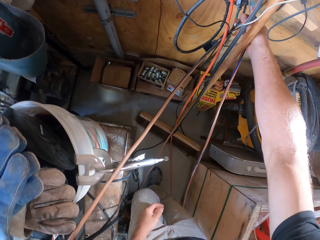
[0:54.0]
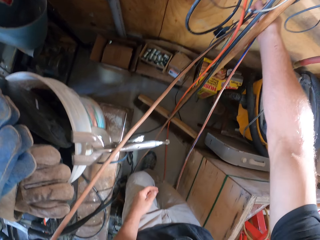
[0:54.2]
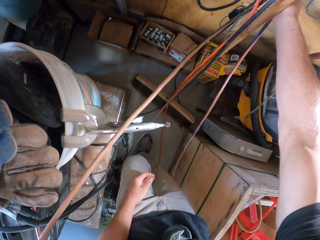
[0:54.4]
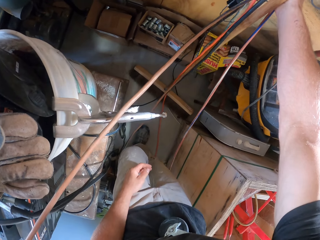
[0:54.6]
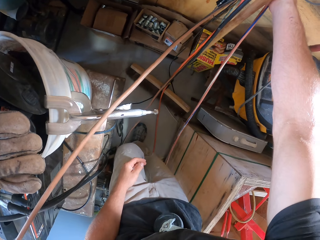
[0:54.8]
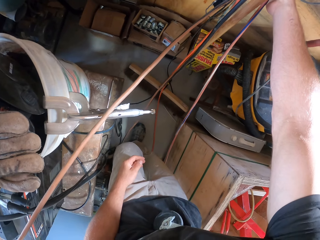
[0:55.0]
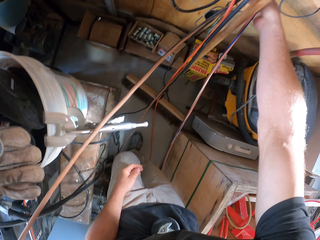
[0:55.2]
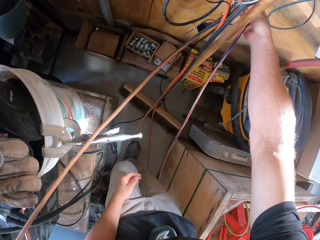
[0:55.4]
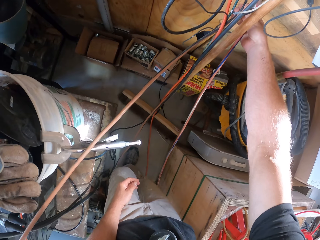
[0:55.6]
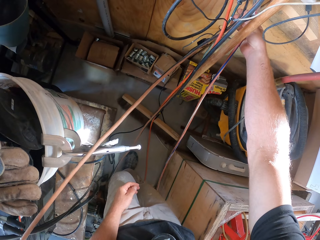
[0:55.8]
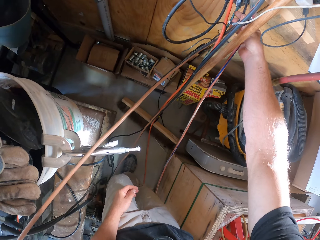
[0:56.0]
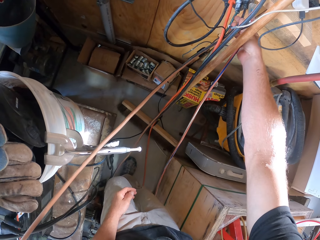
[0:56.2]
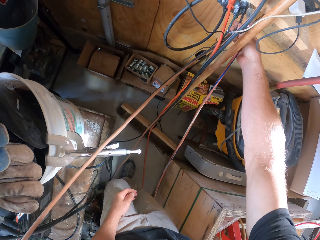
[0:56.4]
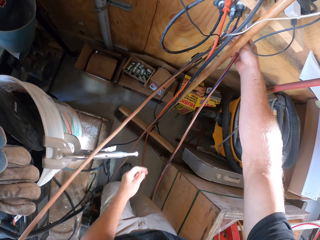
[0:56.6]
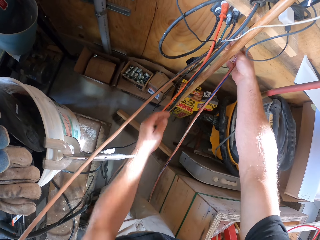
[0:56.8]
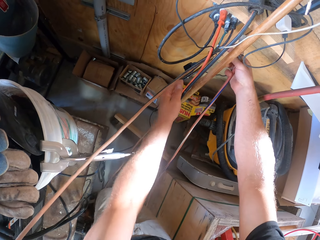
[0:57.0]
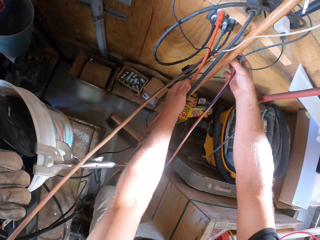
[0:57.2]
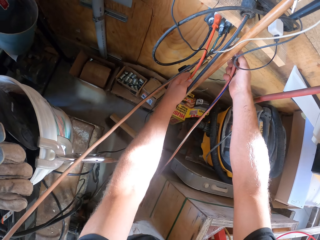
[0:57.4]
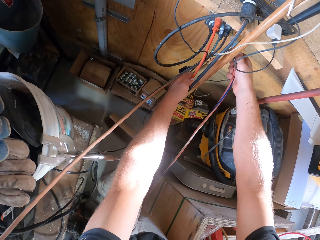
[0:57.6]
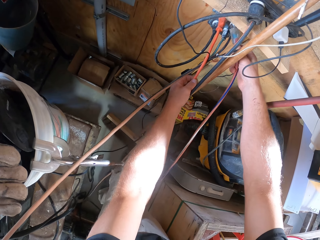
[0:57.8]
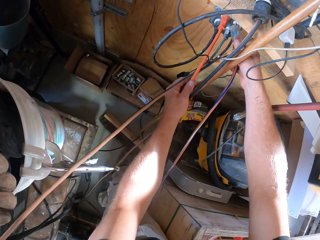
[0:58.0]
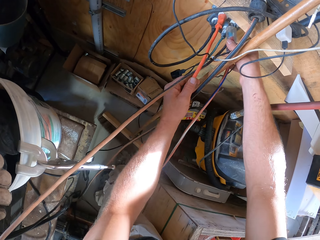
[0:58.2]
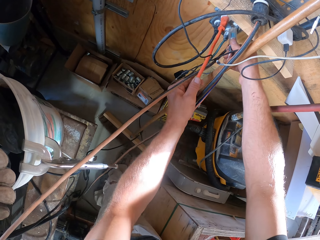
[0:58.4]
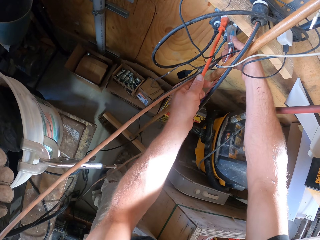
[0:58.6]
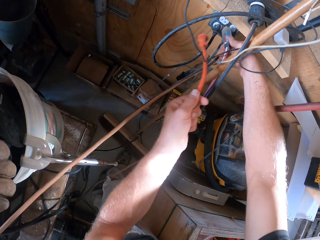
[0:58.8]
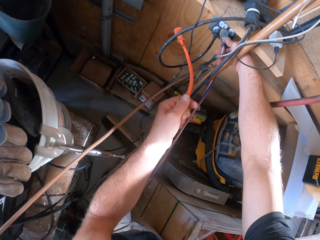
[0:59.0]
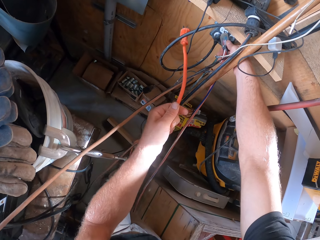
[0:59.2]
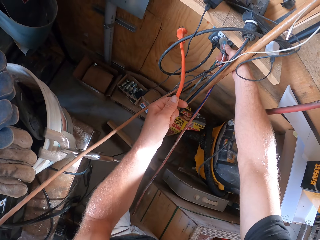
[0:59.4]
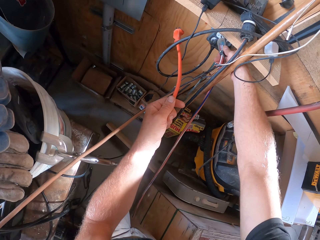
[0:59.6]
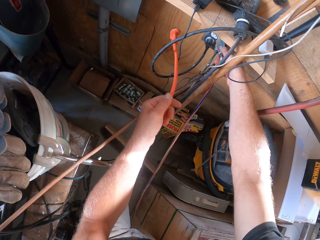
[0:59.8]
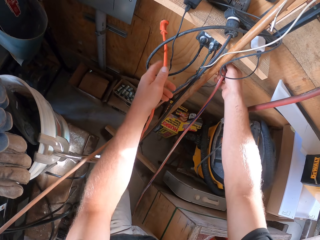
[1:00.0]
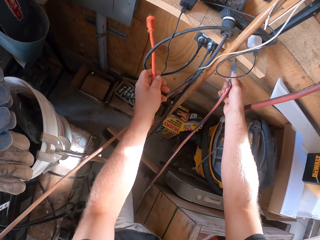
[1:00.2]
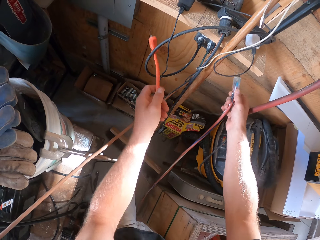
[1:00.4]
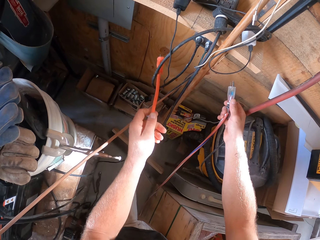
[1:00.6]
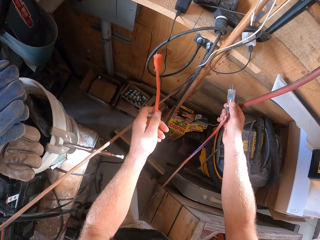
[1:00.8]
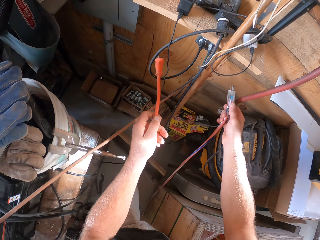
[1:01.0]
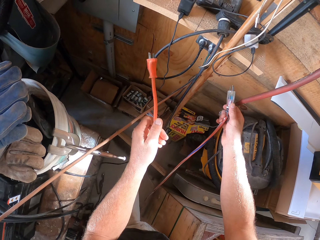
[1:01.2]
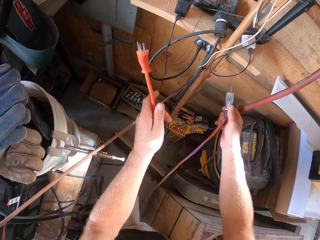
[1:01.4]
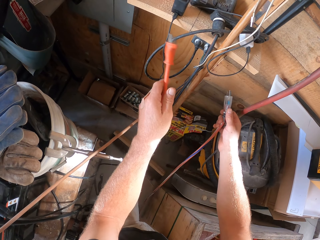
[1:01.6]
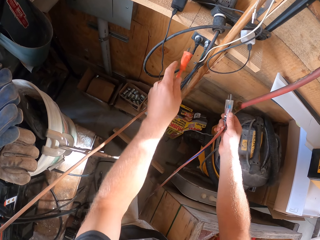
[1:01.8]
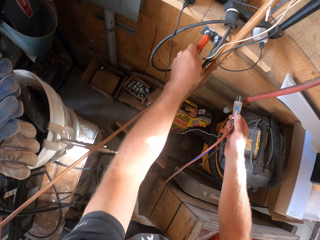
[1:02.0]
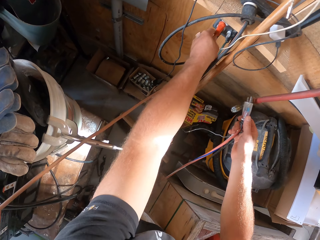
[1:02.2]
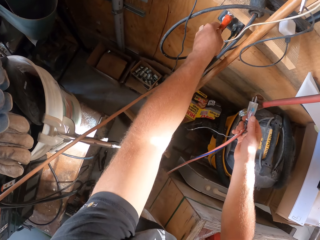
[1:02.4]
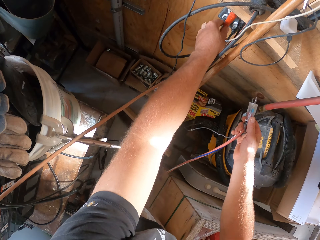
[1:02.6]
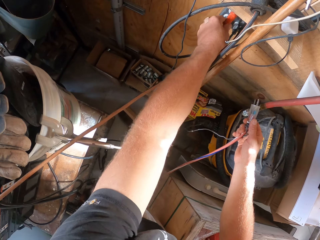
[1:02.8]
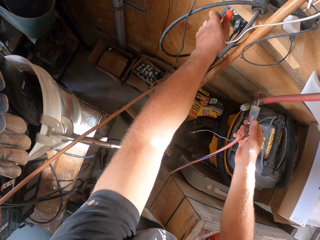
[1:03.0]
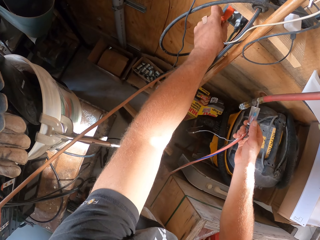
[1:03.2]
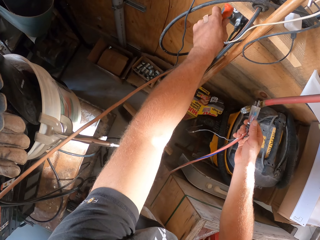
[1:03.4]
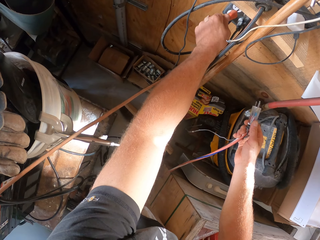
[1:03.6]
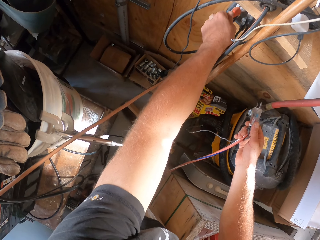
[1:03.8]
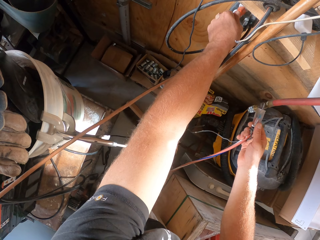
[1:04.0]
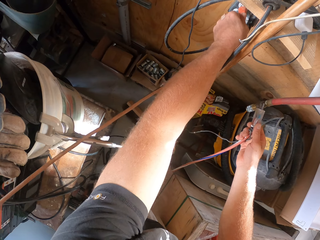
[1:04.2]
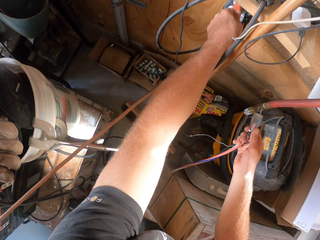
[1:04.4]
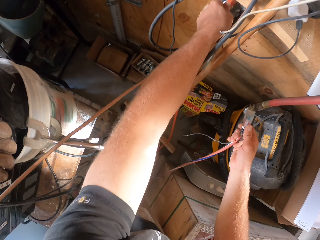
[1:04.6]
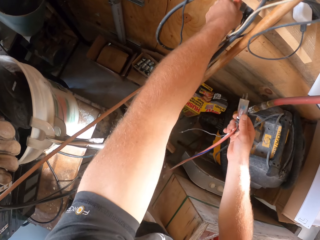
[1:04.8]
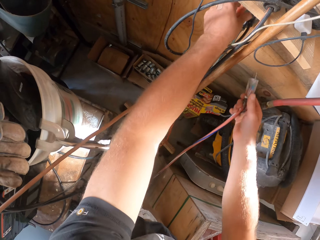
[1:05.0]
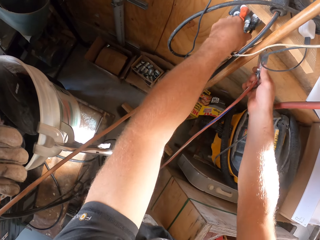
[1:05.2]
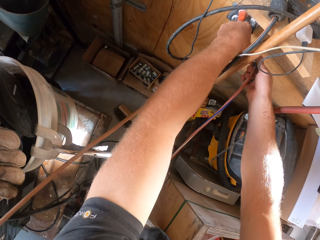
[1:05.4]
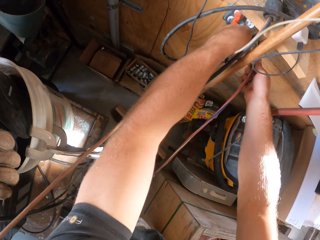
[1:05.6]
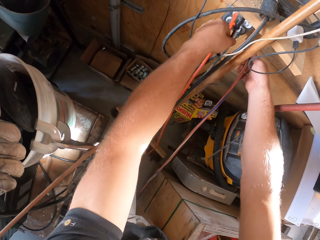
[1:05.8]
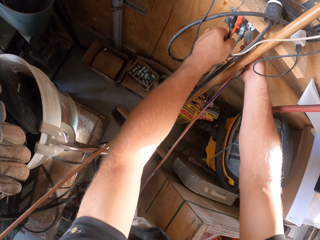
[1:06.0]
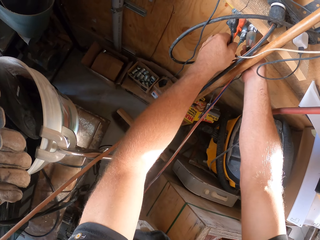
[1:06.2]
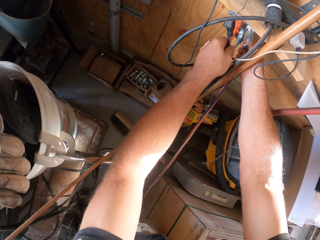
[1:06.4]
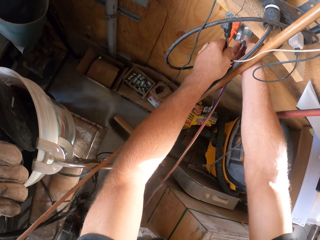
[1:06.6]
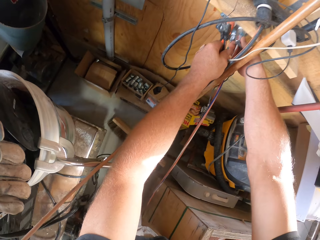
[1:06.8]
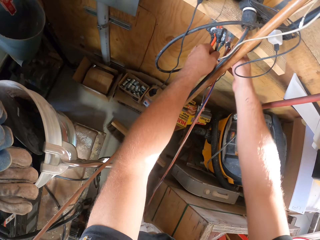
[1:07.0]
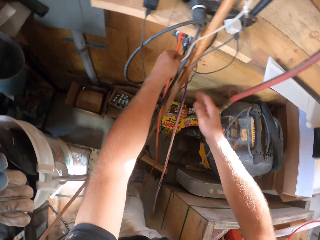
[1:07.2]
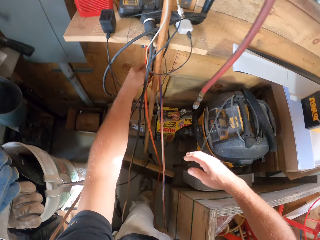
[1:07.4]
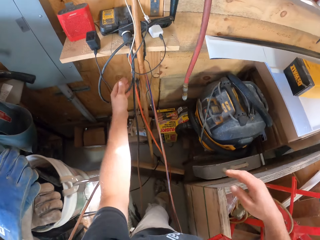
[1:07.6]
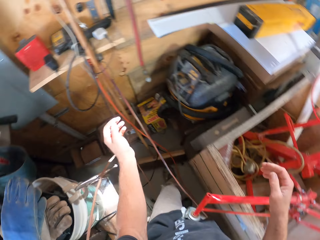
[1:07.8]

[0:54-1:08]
The camera wearer unplugs the cable from the electricity outlet. They plug the cable into the electricity outlet. They unplug the cable from the electricity outlet. They plug the cable into the electricity outlet.

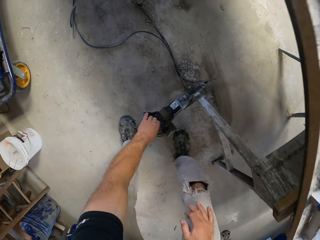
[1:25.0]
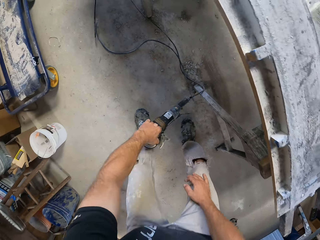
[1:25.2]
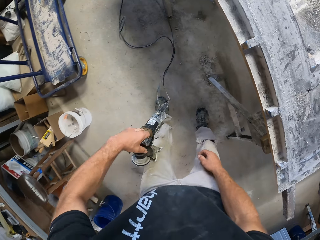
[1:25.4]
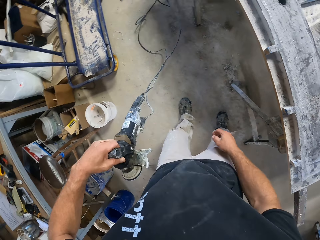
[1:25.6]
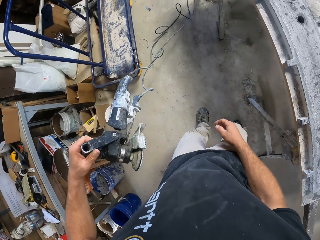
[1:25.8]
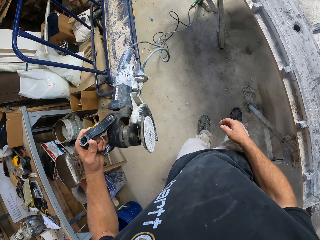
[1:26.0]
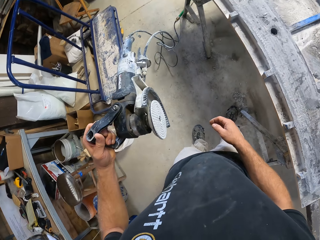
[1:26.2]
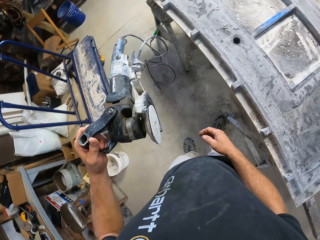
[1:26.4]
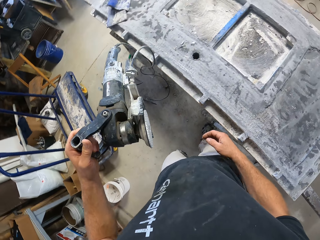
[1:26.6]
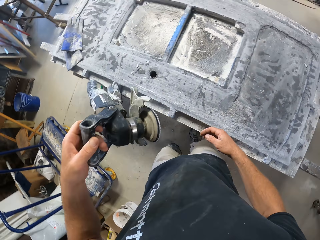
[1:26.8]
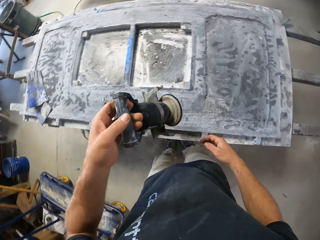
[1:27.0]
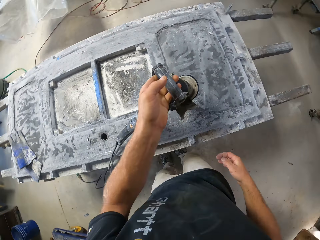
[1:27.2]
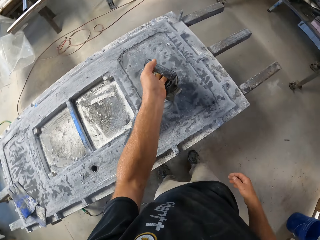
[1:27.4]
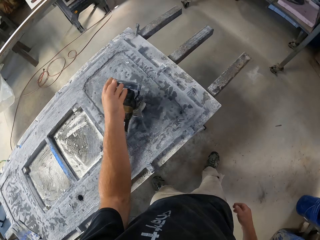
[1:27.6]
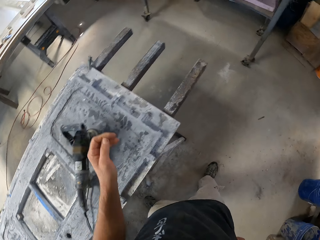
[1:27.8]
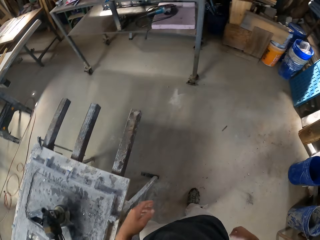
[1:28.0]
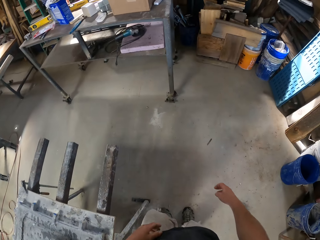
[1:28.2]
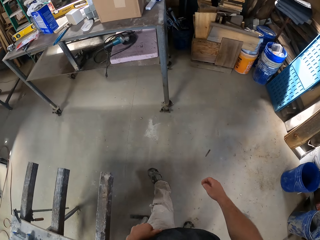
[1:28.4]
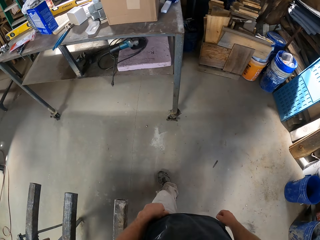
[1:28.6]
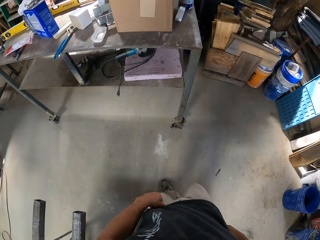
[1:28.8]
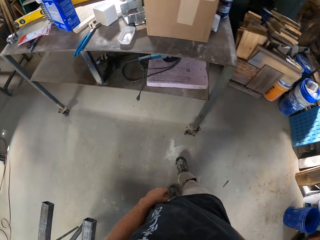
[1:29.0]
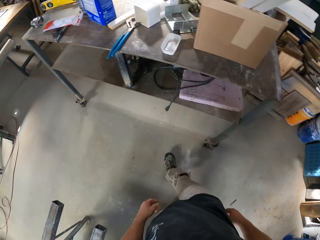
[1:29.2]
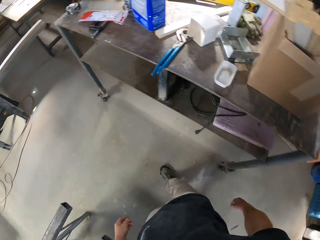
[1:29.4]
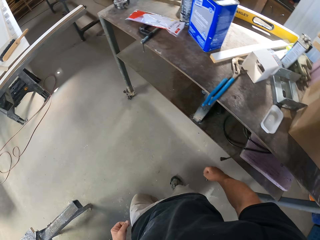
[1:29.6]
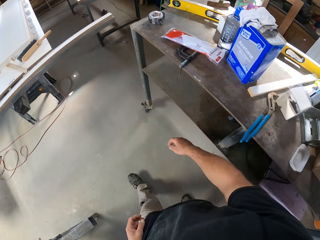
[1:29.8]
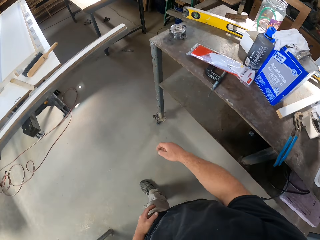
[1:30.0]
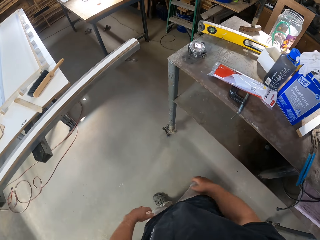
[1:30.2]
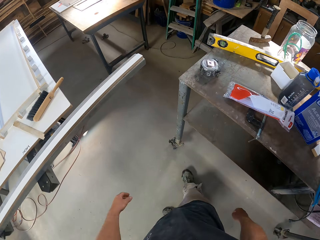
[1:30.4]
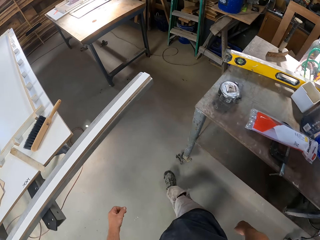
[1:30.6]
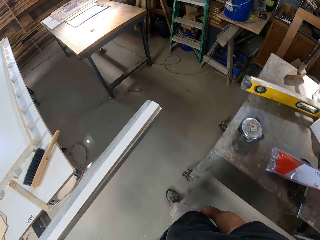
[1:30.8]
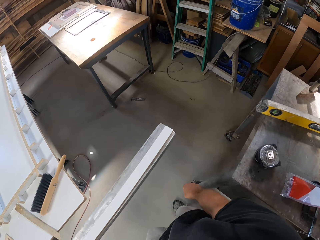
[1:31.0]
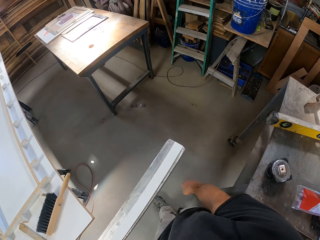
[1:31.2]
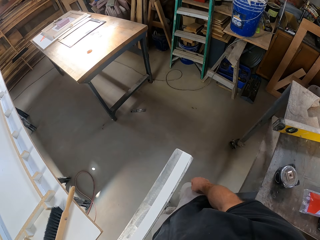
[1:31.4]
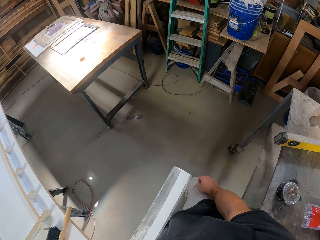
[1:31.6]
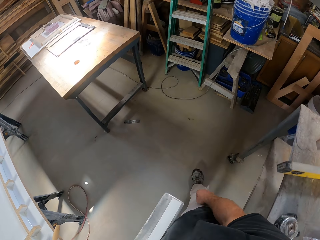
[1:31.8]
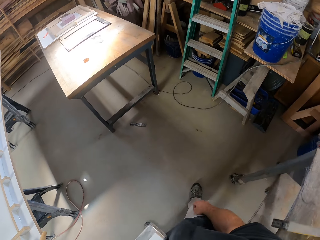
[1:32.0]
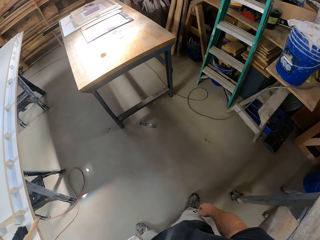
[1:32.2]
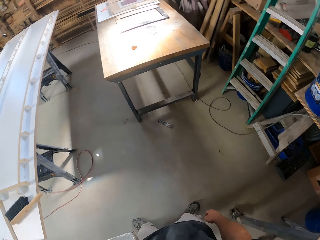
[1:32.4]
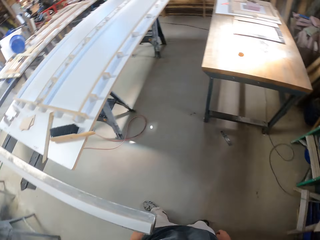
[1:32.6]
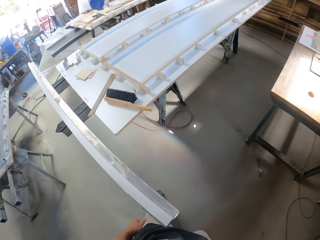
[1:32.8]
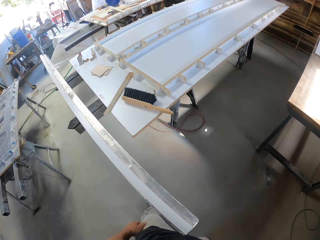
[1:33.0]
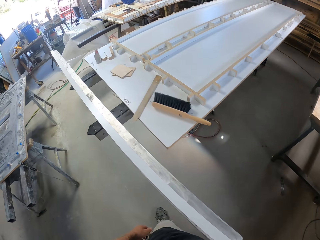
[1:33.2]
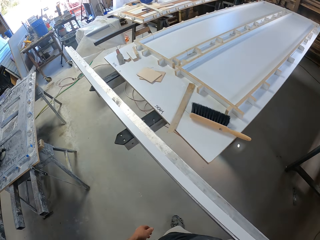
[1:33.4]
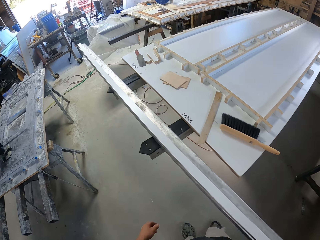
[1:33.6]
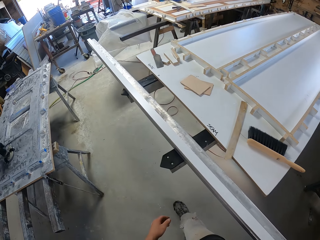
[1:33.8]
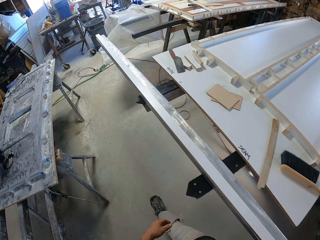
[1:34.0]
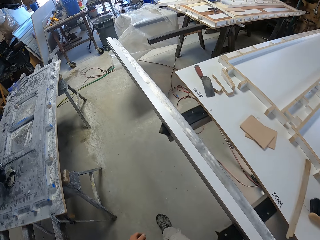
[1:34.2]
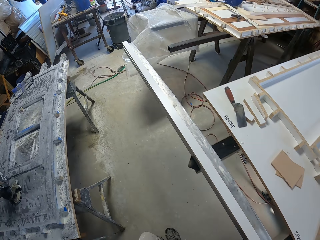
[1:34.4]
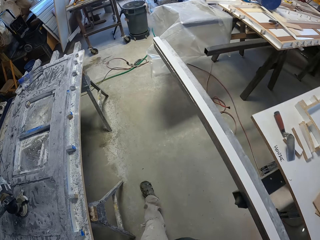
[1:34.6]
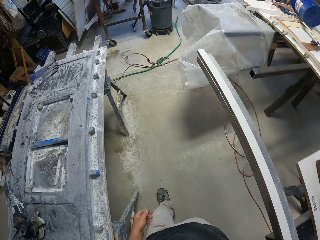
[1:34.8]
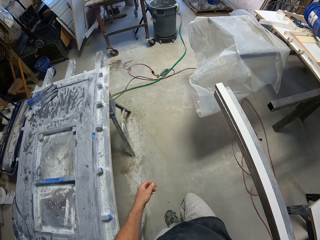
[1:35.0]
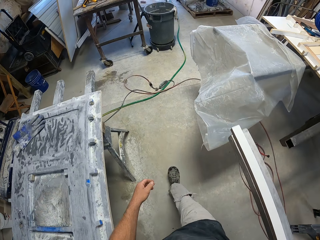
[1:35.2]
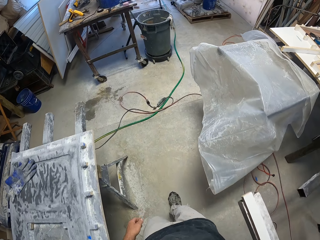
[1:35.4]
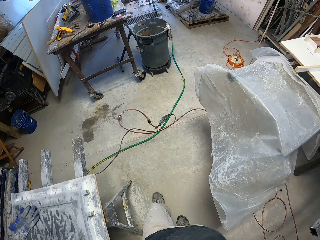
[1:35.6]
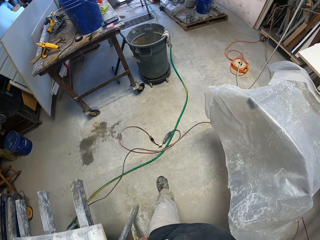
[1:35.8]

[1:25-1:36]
The camera wearer takes a grinder machine or sander from the ground. They put the sander on the table and walk around in the garage. They look around and walk around.
